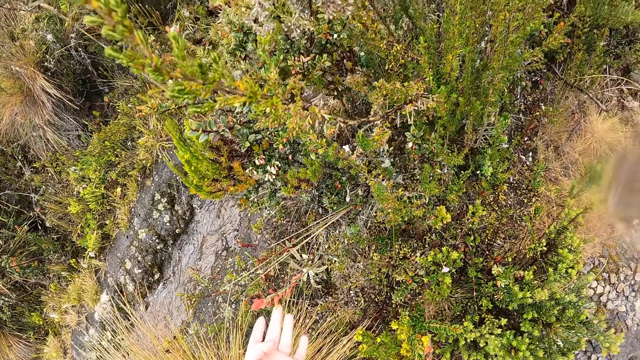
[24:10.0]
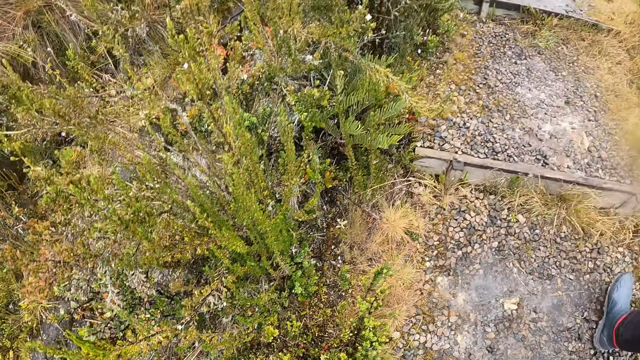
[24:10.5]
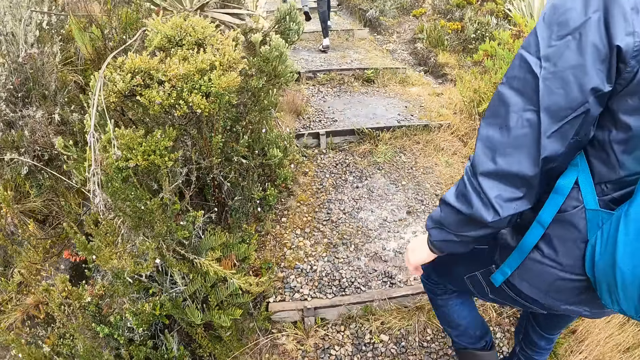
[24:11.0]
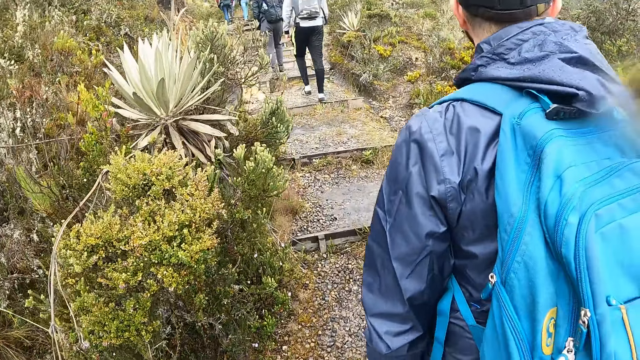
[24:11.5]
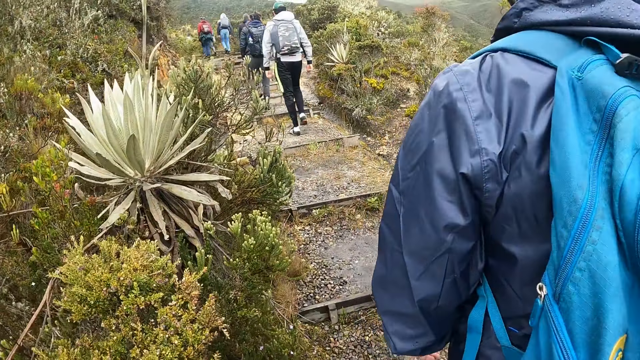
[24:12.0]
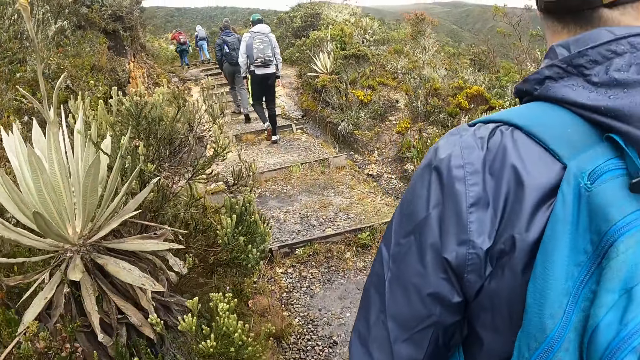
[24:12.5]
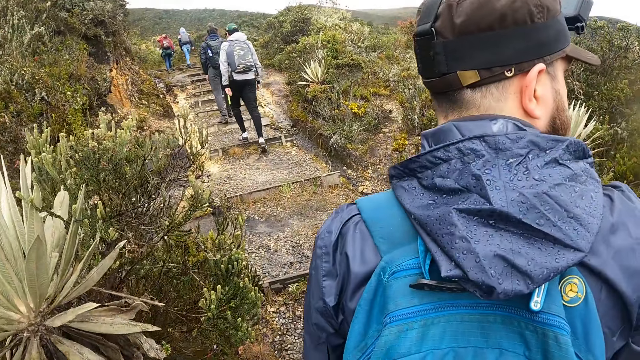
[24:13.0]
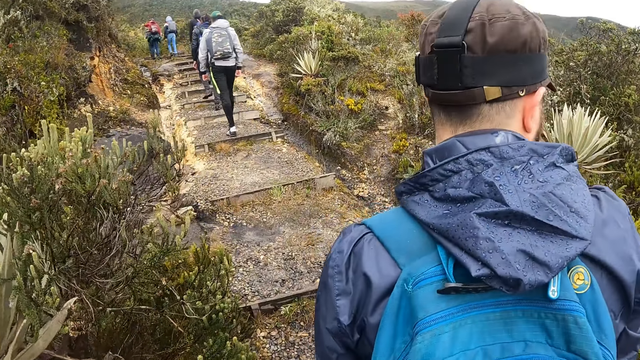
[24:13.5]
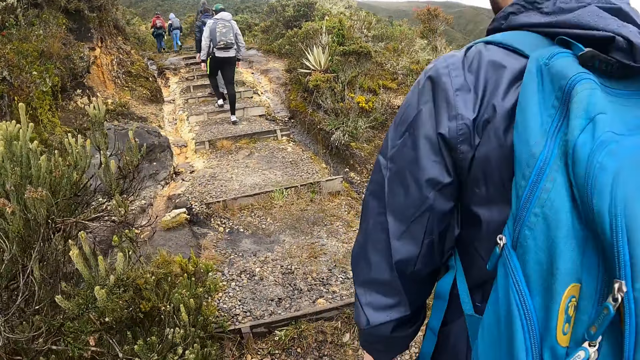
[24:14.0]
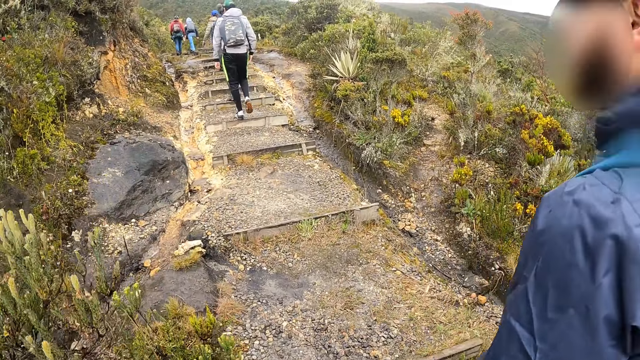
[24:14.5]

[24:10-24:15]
The camera wearer touches a plant with her left hand.

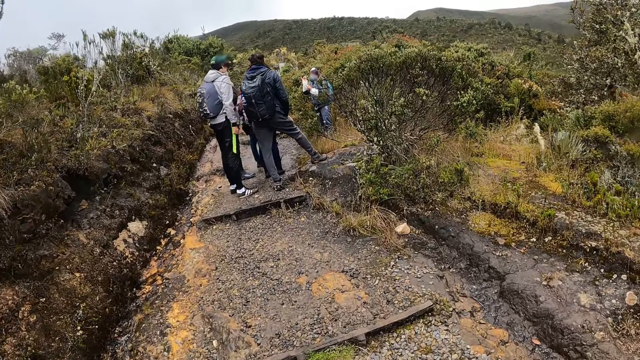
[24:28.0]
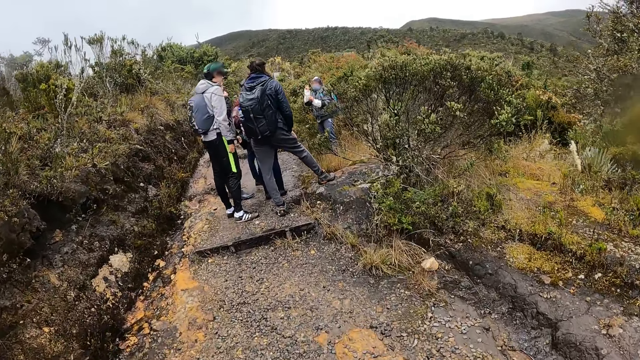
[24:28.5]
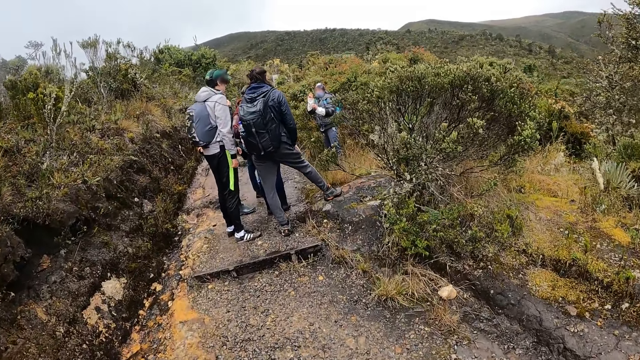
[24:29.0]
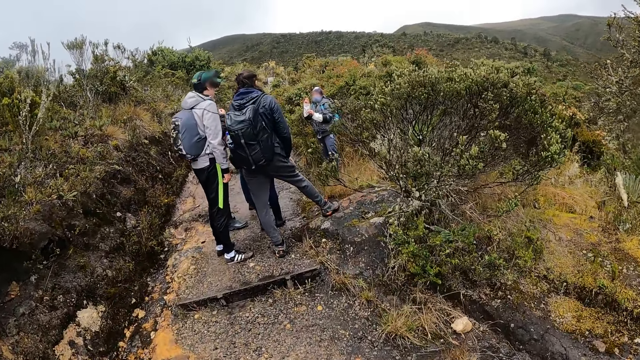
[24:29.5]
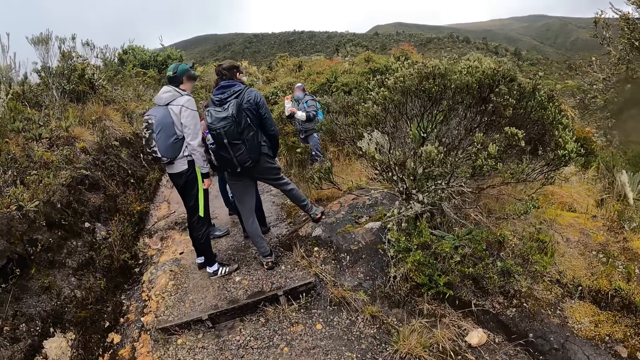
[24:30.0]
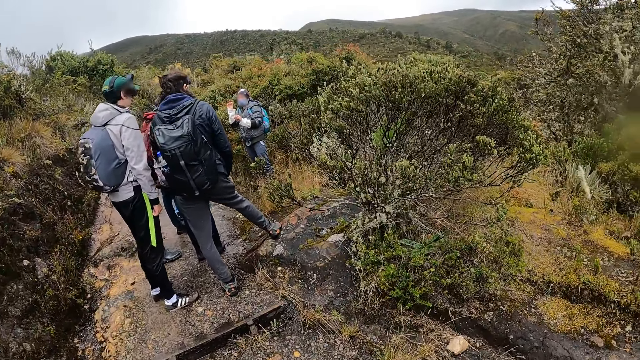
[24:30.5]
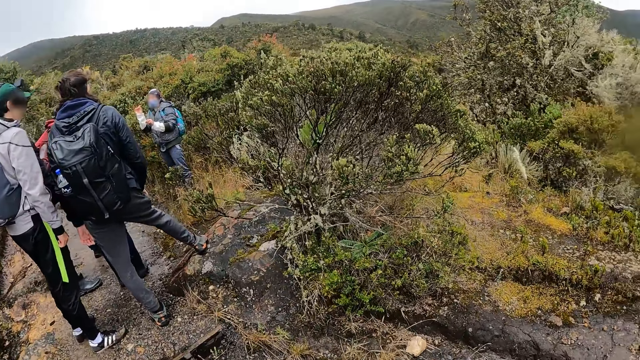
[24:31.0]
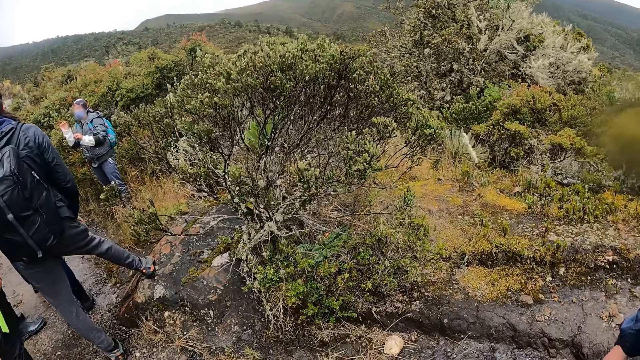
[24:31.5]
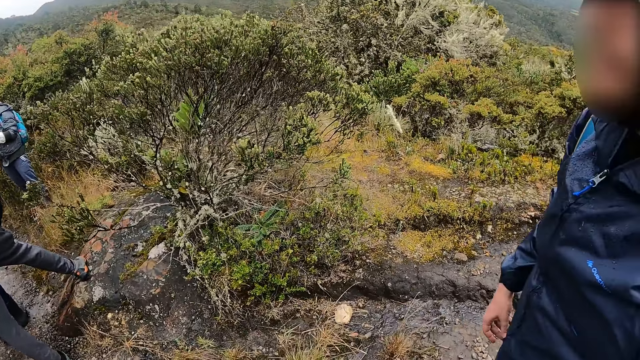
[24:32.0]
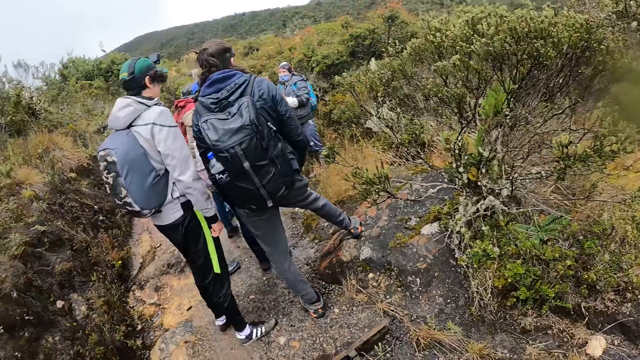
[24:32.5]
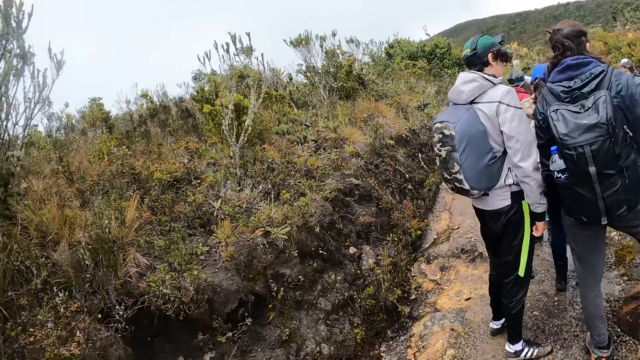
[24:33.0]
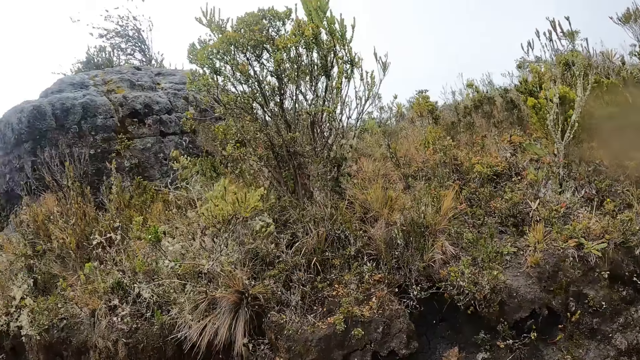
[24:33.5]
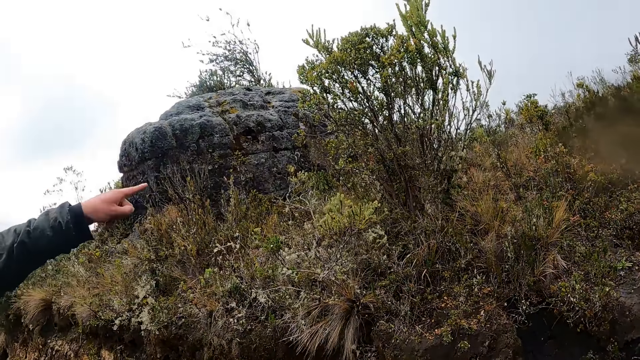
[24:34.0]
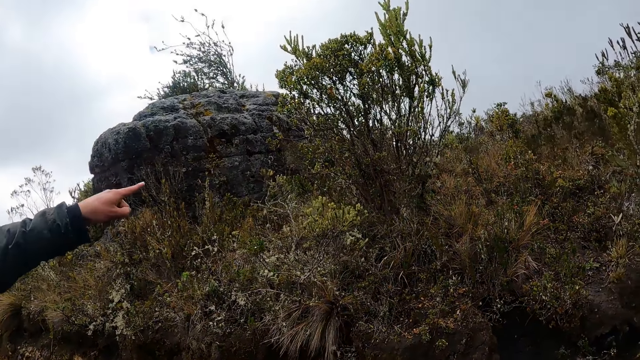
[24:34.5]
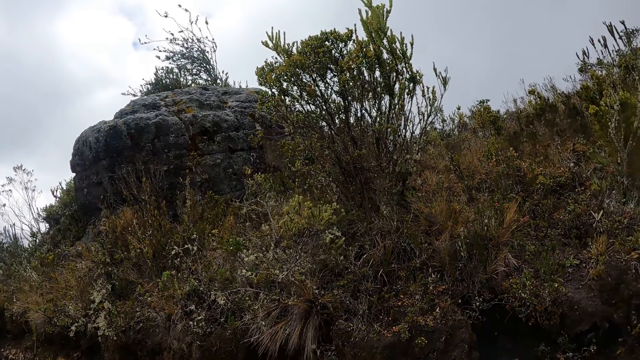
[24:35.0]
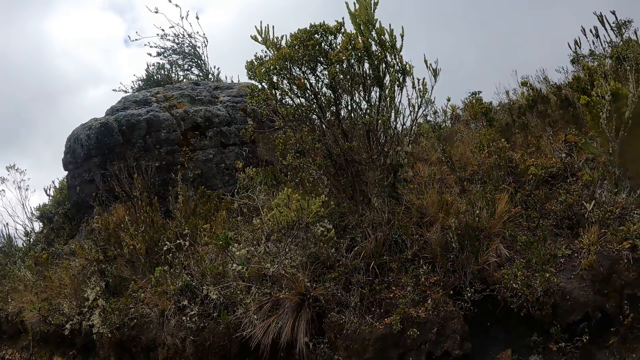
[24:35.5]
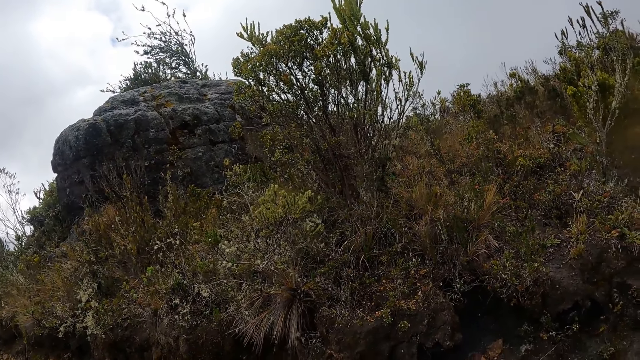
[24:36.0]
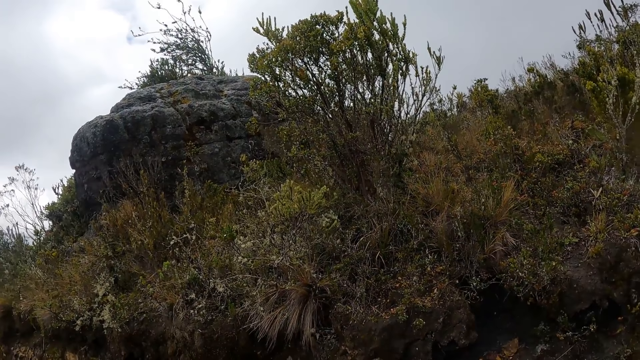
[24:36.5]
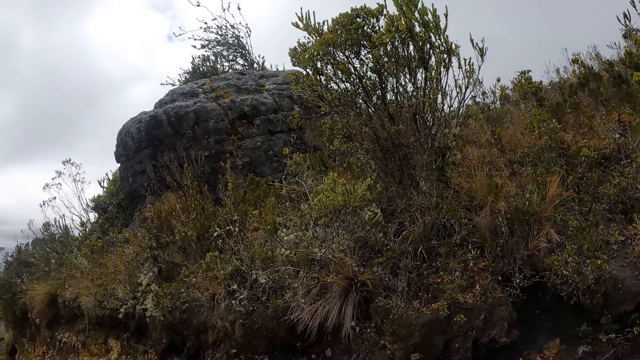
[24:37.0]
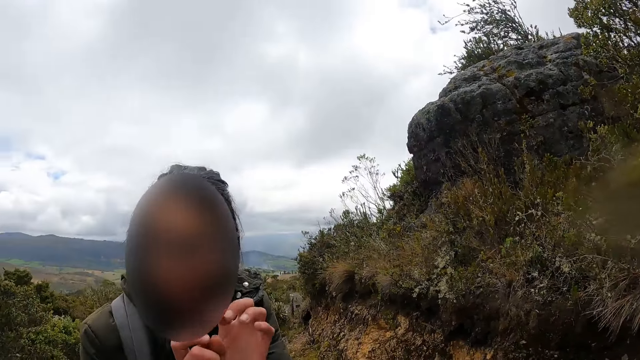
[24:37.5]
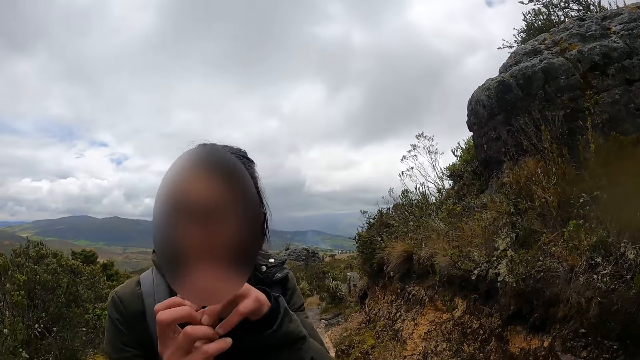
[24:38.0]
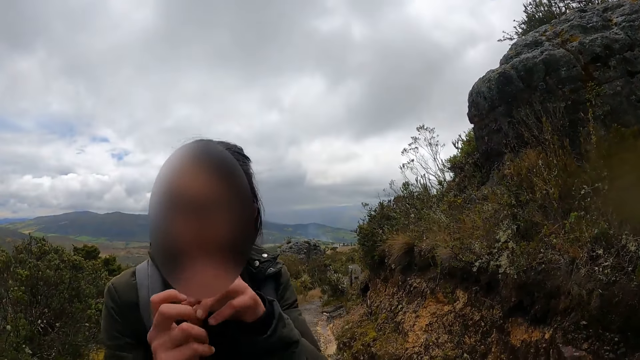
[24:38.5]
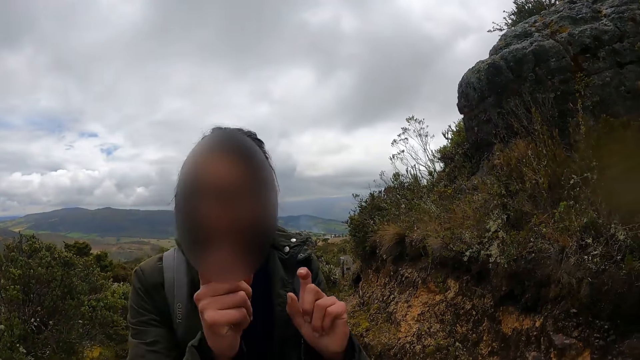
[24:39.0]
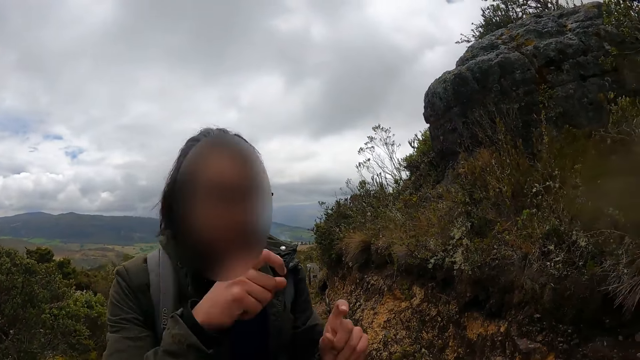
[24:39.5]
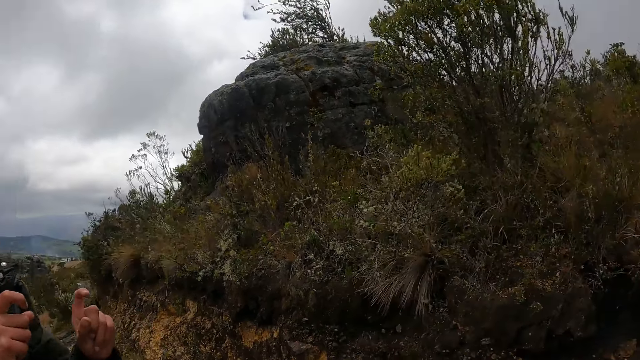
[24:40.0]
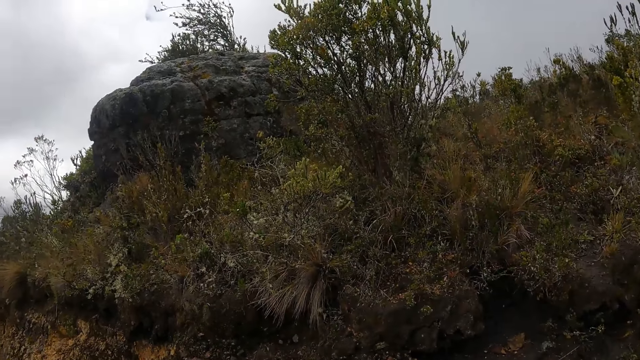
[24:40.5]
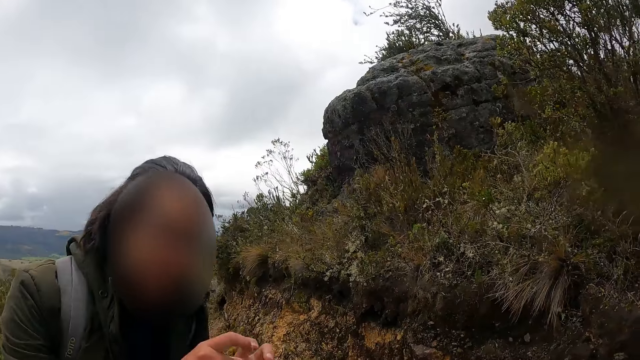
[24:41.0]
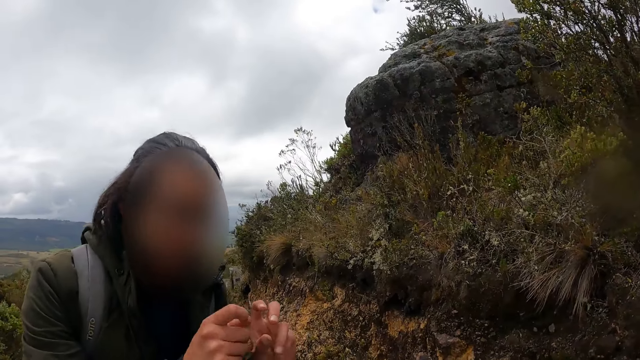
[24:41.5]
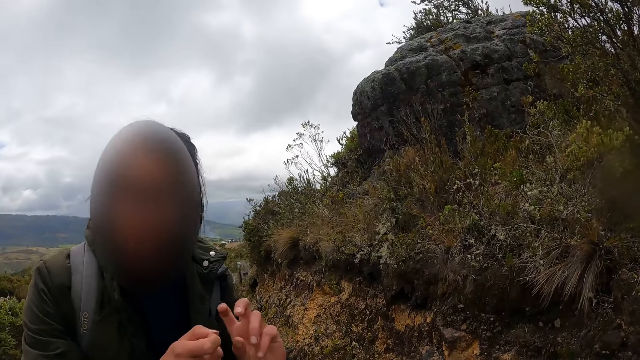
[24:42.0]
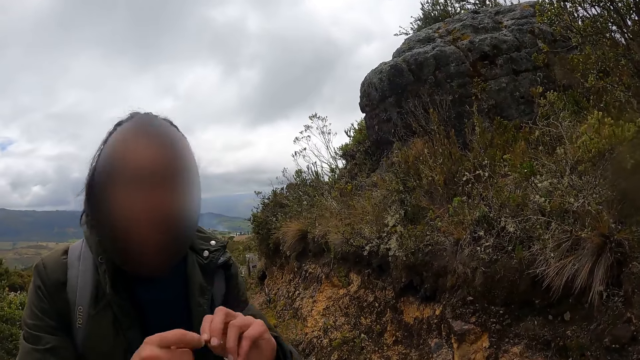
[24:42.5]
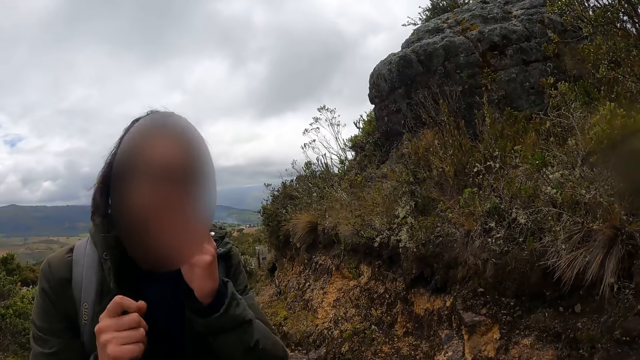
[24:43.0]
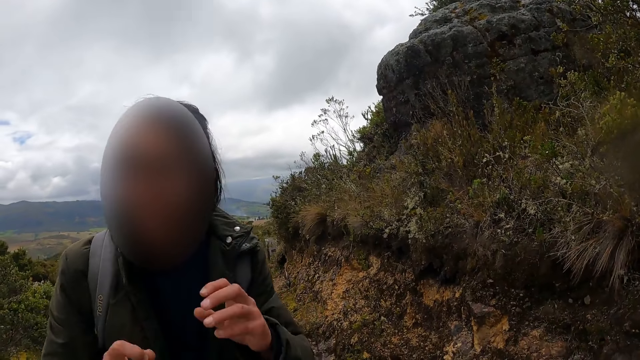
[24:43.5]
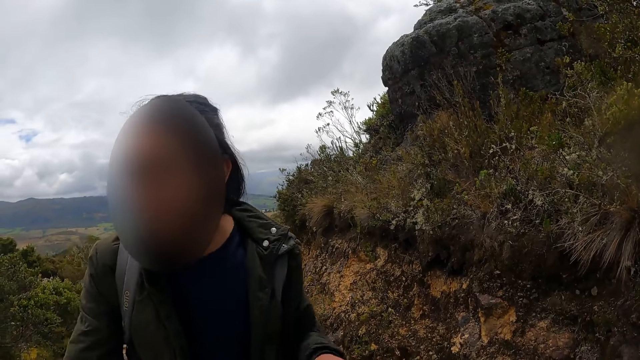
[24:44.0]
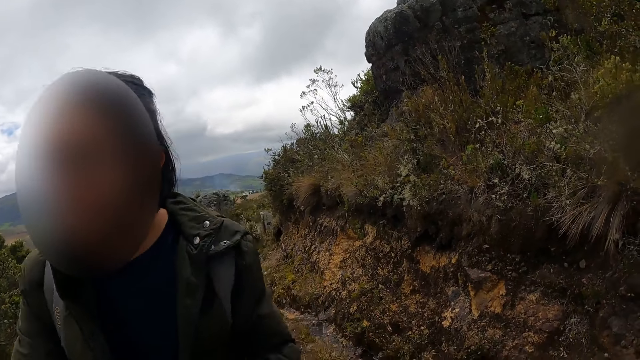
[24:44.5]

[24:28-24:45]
A man interacts with other men and a woman. The camera wearer looks around. Another man points. The camera wearer does something. A person does something. The camera wearer interacts with a woman. They look around.
